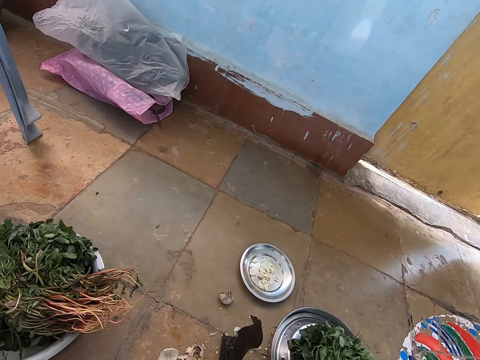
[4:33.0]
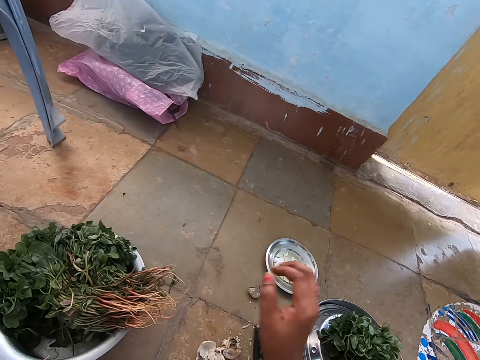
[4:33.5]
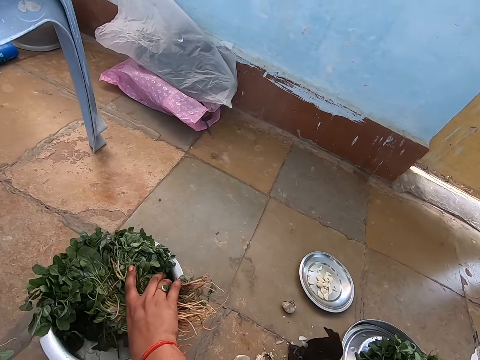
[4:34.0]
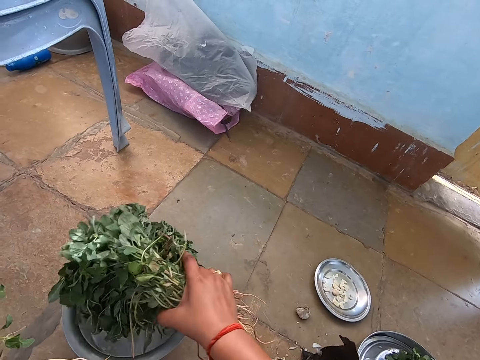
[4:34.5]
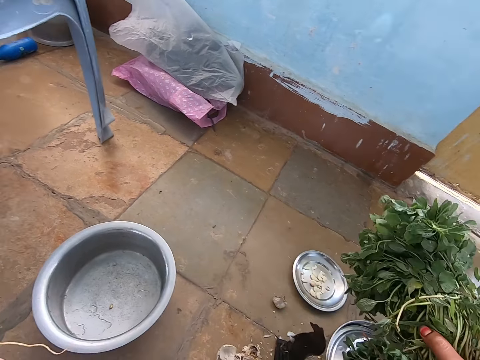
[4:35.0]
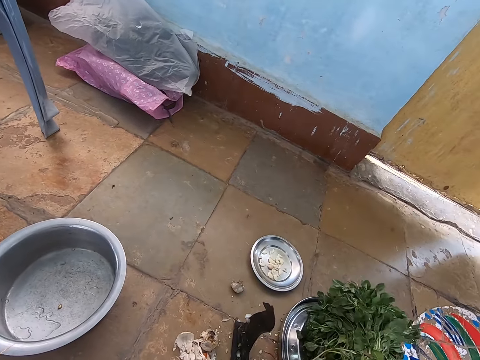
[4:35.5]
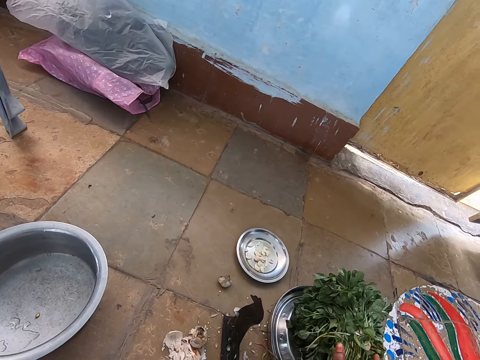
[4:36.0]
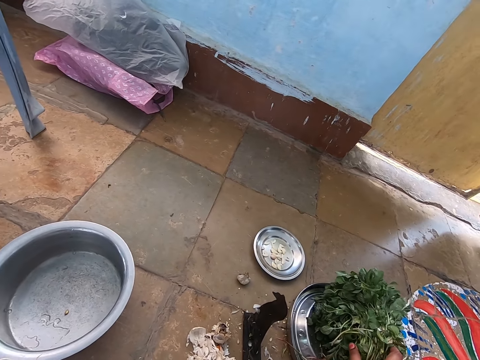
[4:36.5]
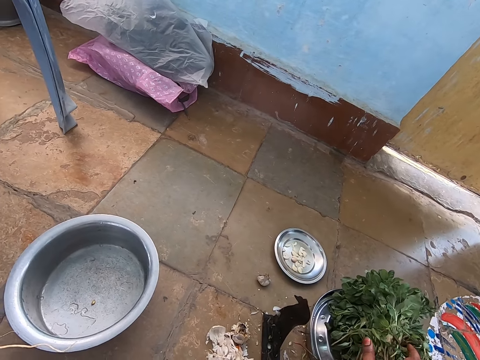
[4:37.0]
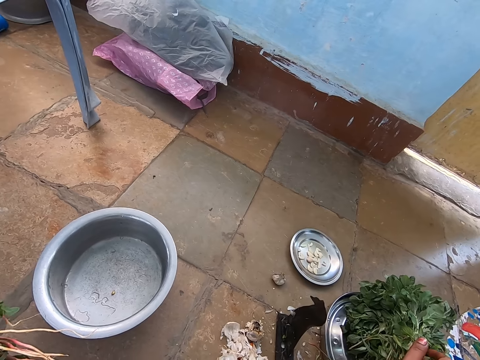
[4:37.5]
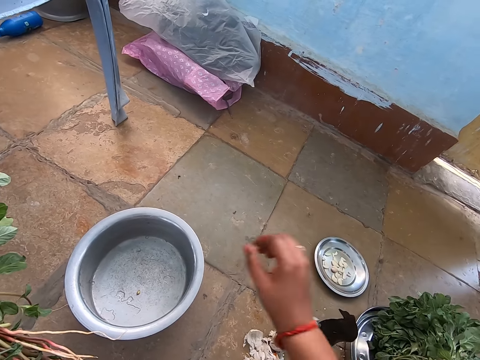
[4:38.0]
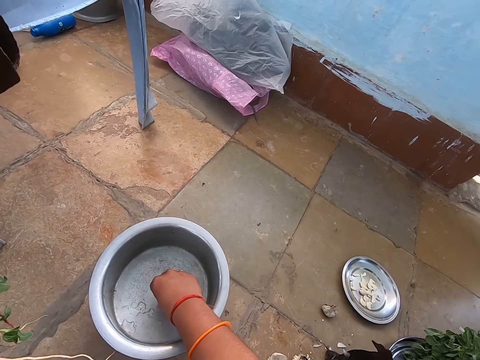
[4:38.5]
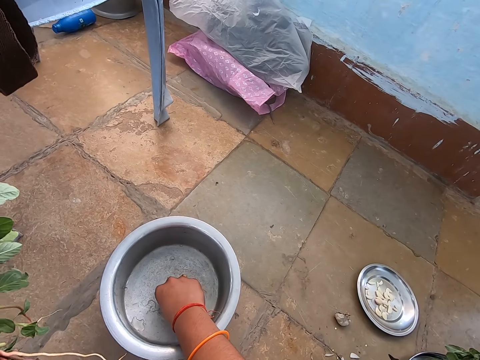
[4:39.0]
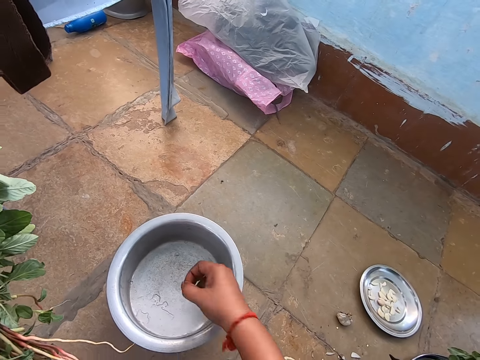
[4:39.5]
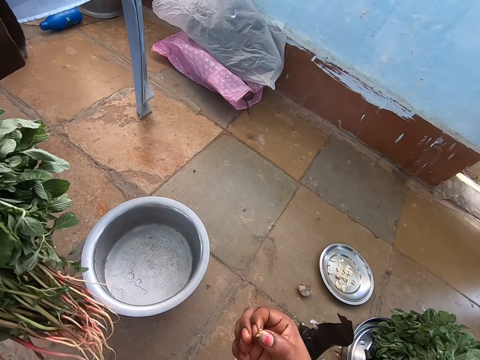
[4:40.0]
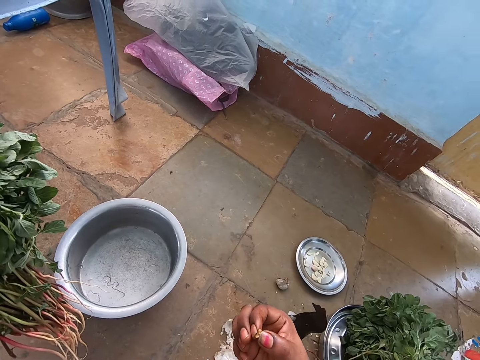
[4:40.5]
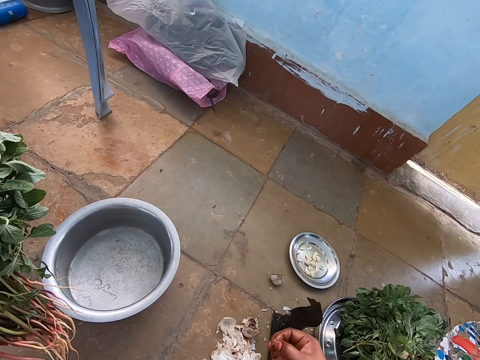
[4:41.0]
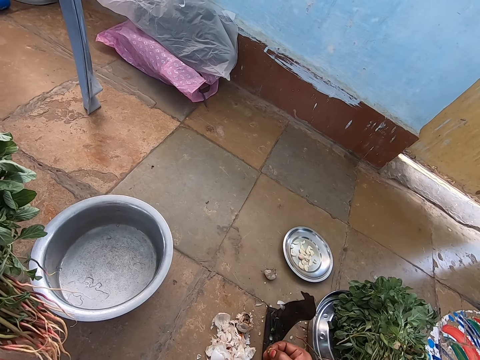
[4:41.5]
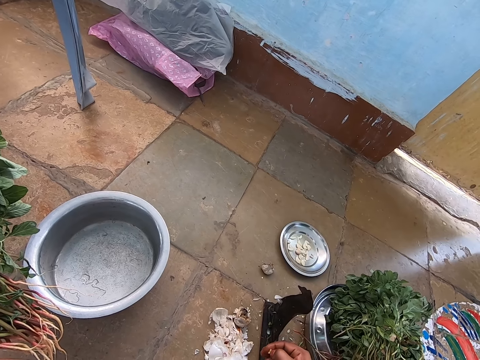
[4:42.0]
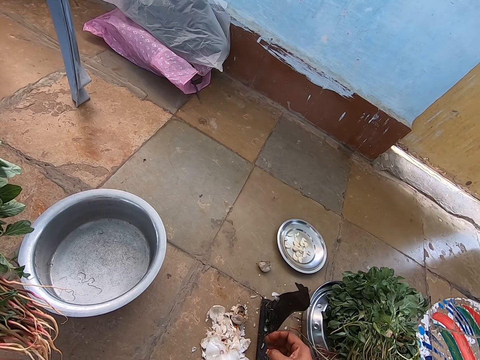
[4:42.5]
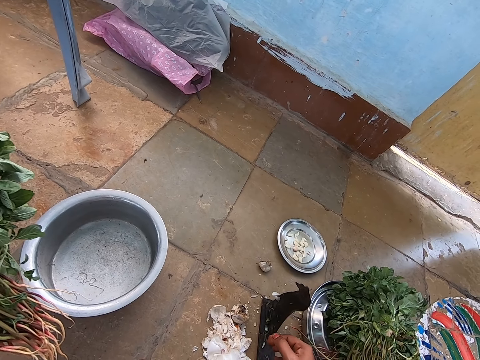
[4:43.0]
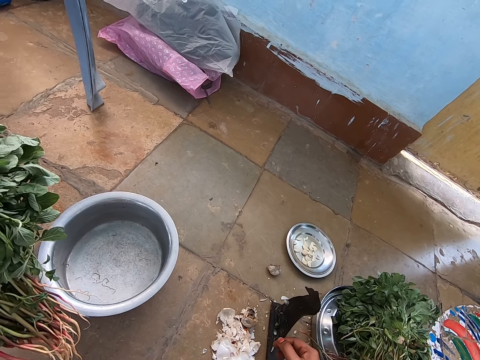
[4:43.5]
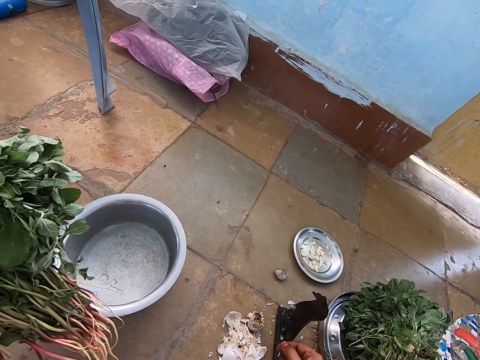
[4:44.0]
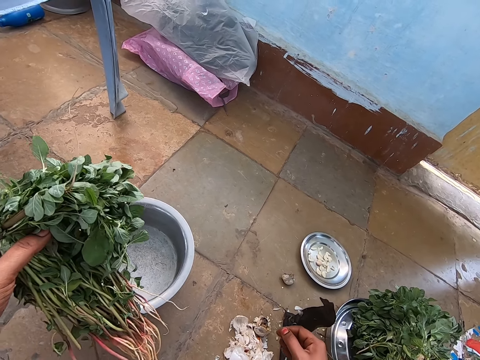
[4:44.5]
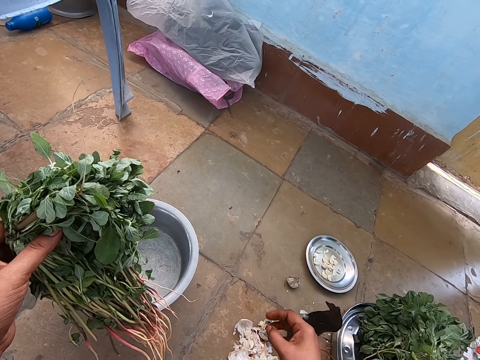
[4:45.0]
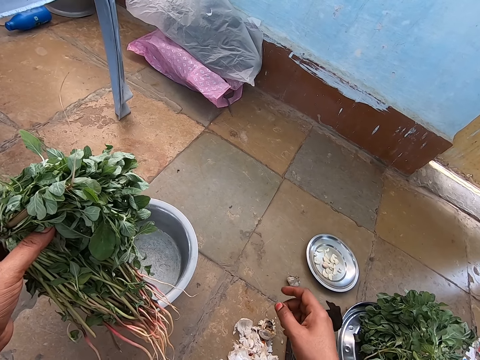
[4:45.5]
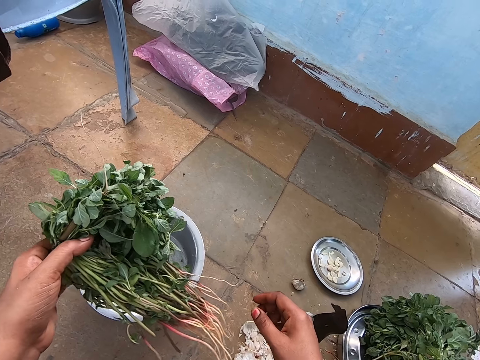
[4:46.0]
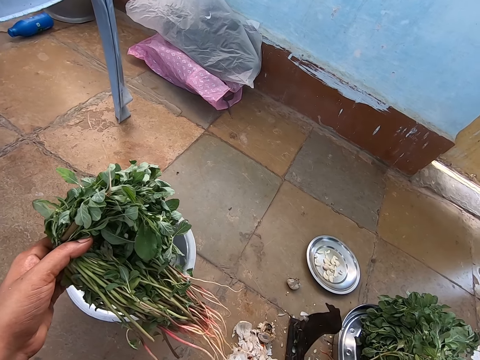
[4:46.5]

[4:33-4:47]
The camera wearer drops the vegetables in a tray. She picks the vegetables. She drops the vegetables in the tray. She inspects the vegetable. She removes dirt from the cooking pot. She picks vegetable seed from the pot. She stares at her hand. She stares down. She drops the vegetable seed.
